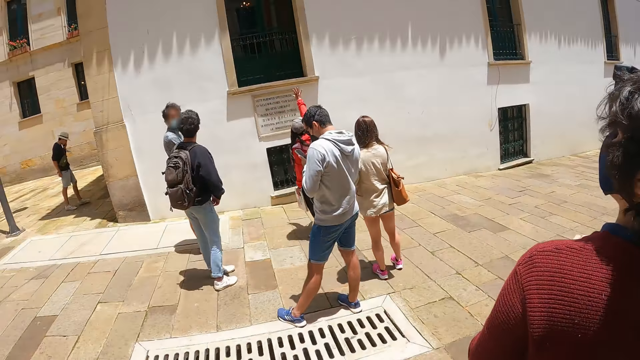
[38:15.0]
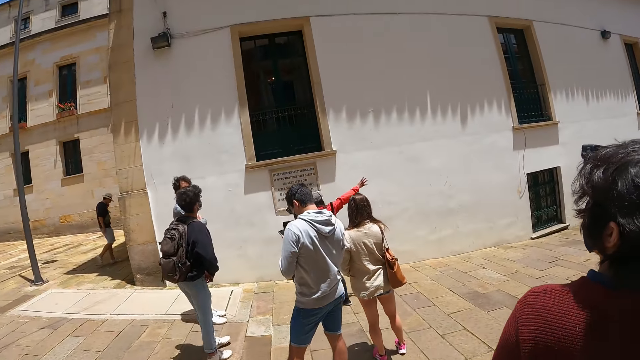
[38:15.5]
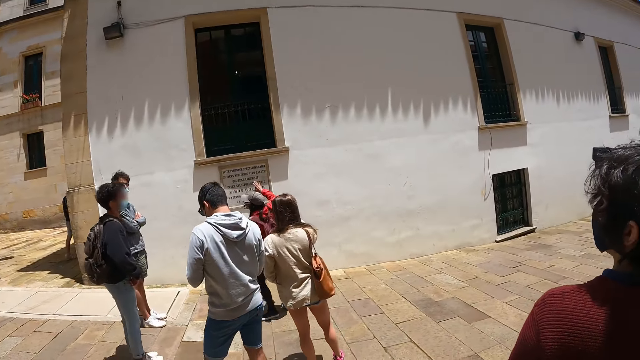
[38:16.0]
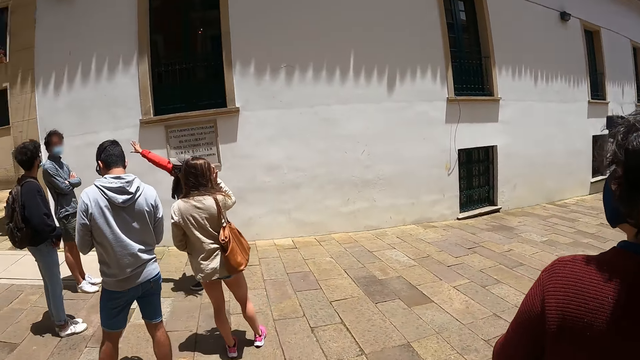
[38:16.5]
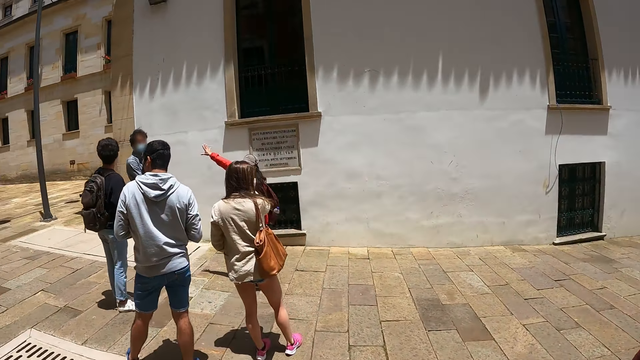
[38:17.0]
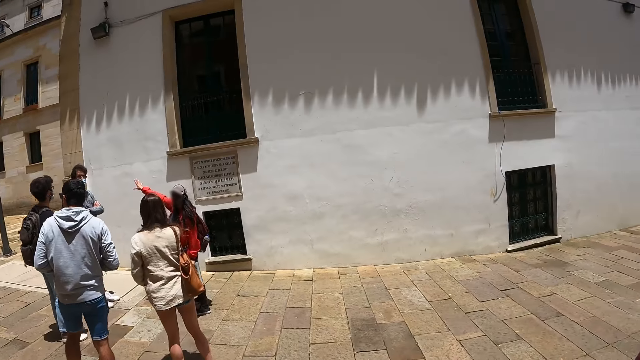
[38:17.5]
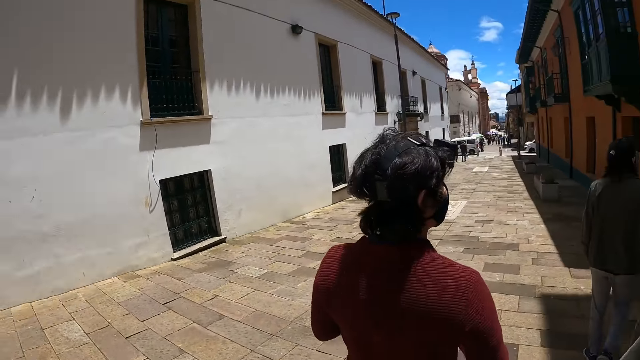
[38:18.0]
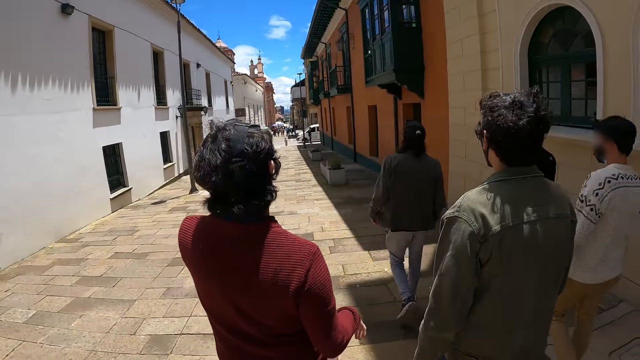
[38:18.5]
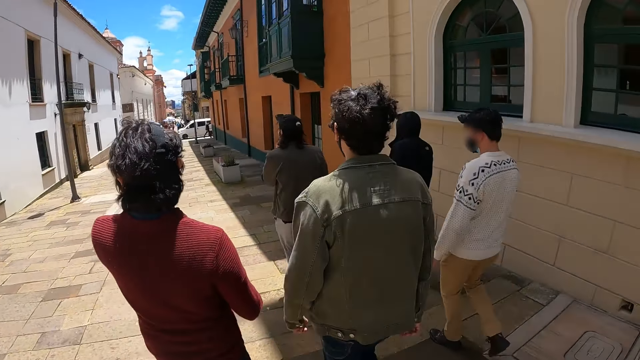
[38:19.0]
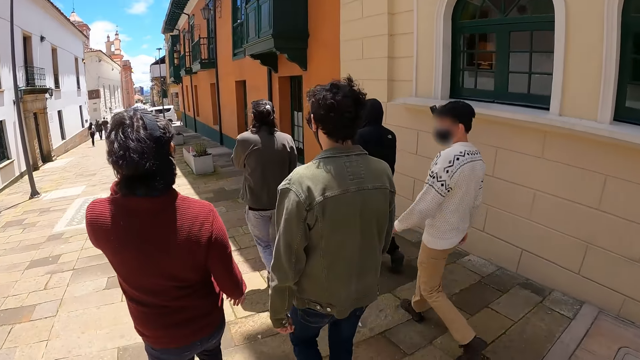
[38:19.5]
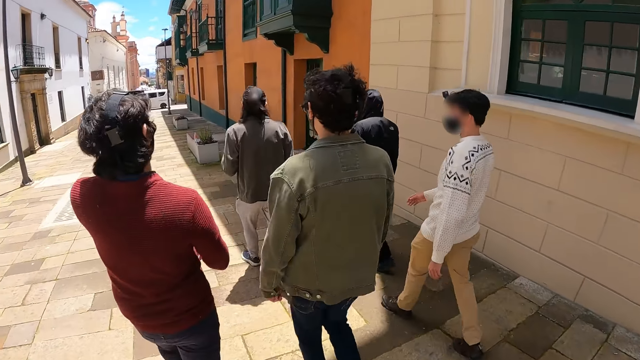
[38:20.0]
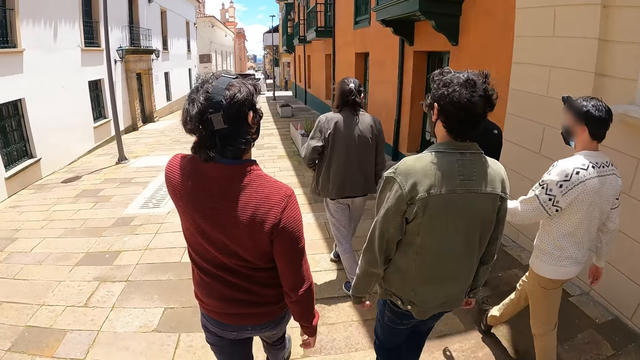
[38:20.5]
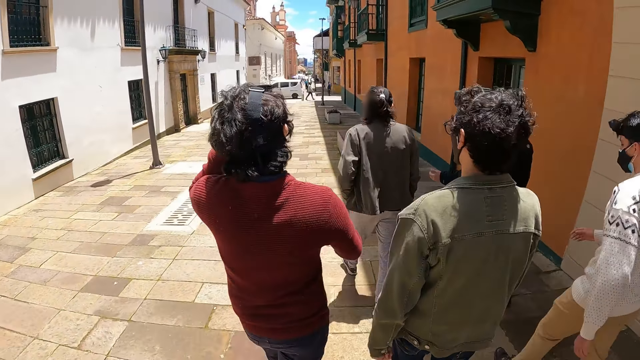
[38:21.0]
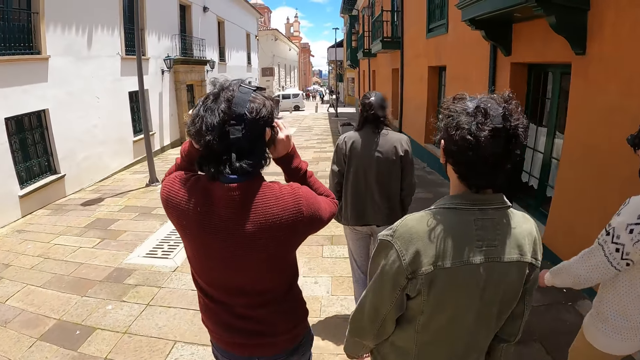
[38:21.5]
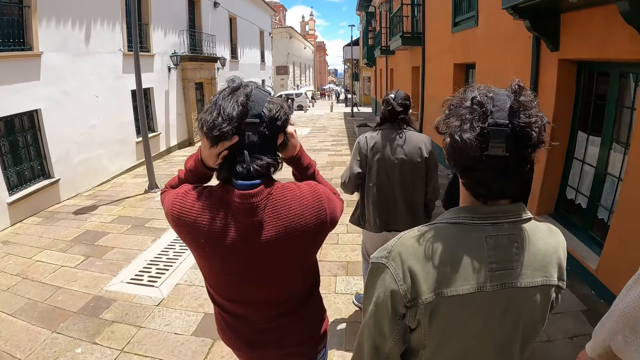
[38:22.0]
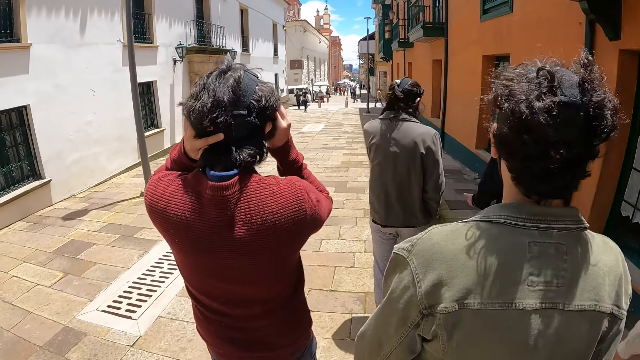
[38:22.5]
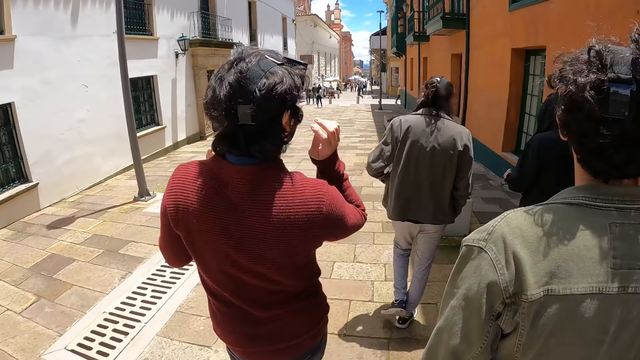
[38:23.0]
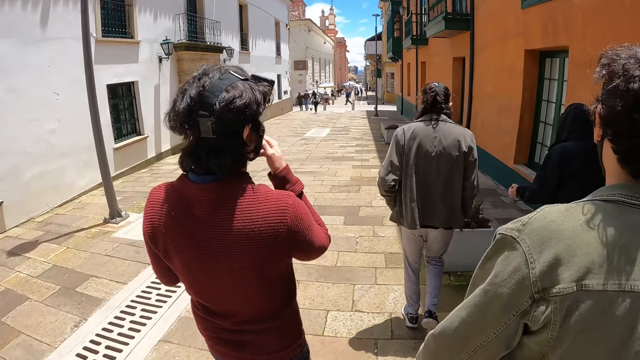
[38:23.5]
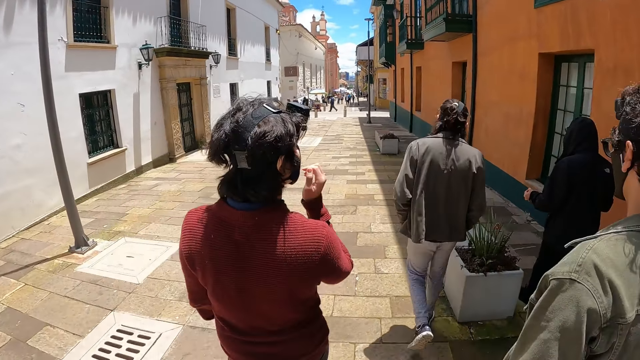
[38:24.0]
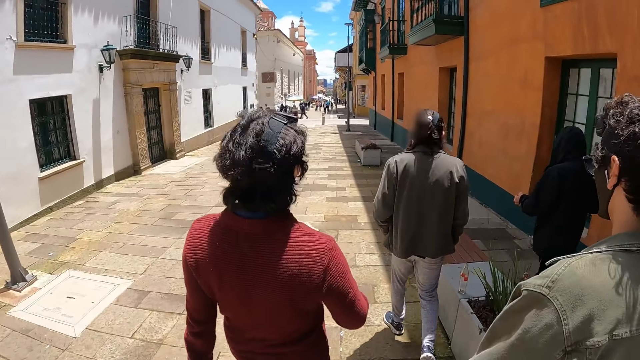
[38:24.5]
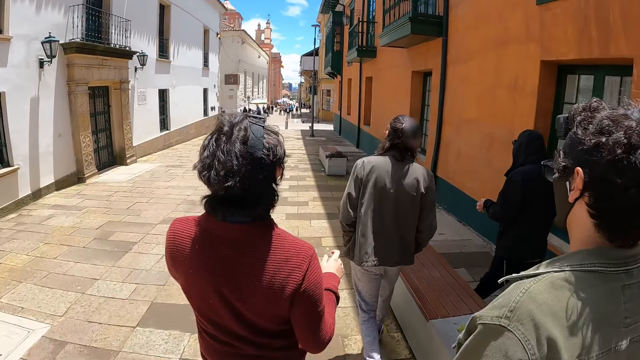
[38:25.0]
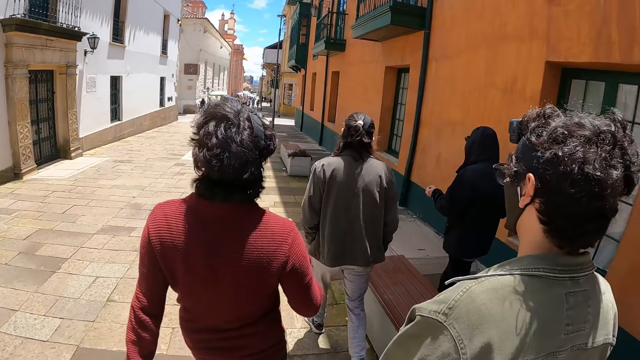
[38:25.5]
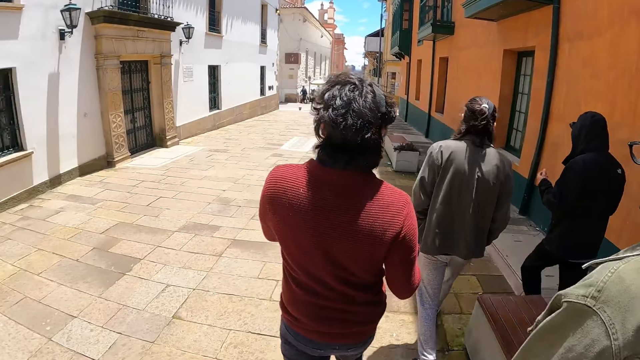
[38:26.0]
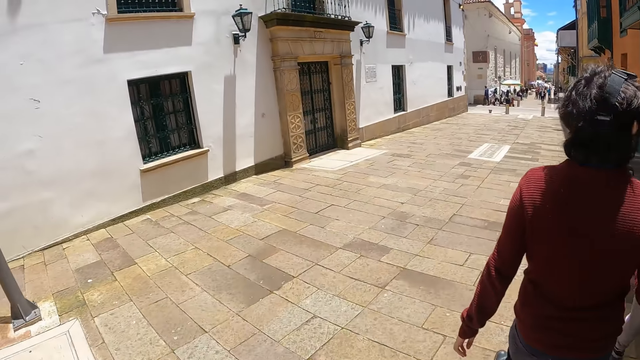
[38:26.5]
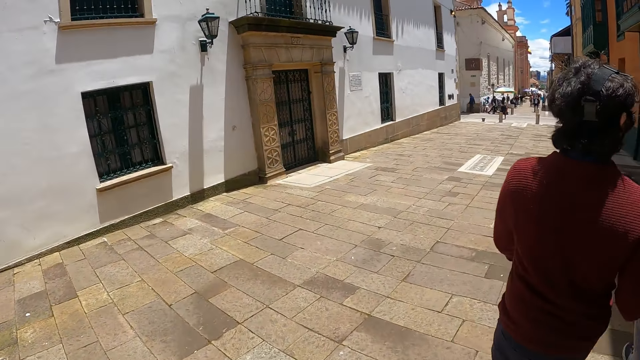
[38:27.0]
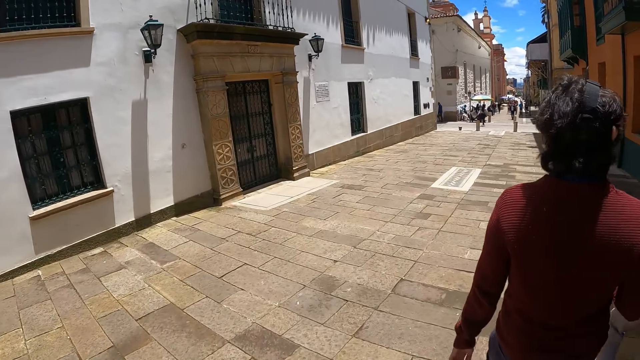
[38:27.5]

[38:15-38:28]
The camera wearer looks around the buildings. They walk along the street.

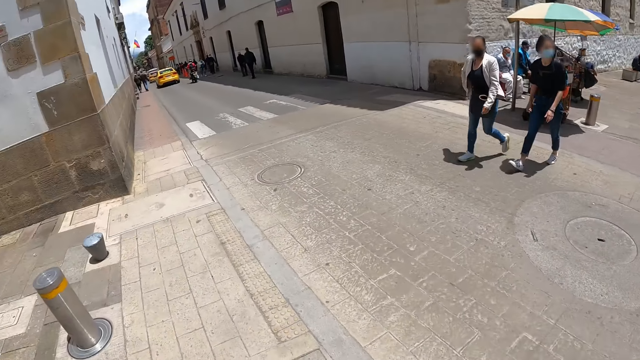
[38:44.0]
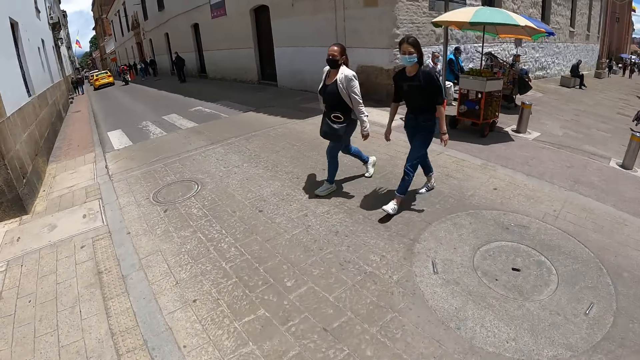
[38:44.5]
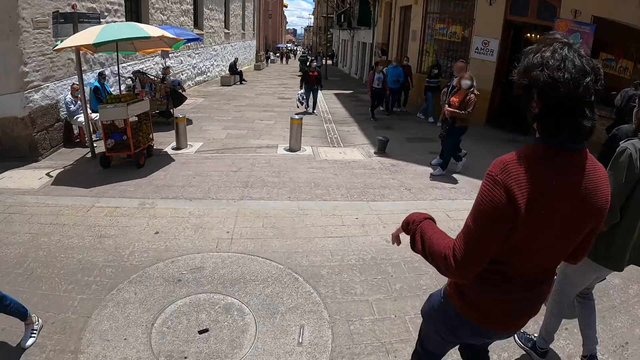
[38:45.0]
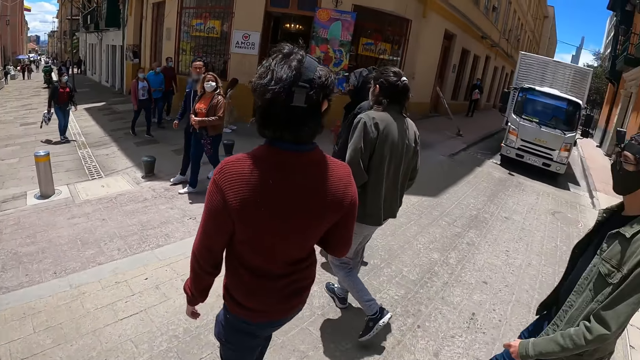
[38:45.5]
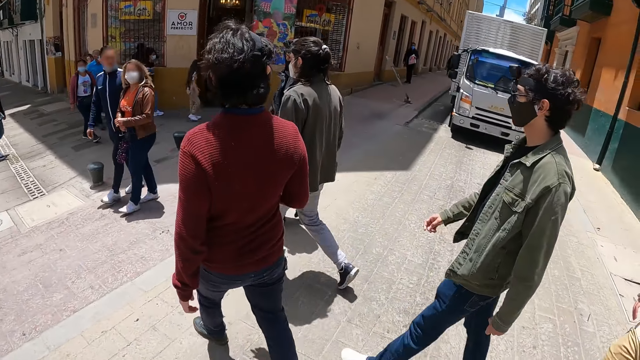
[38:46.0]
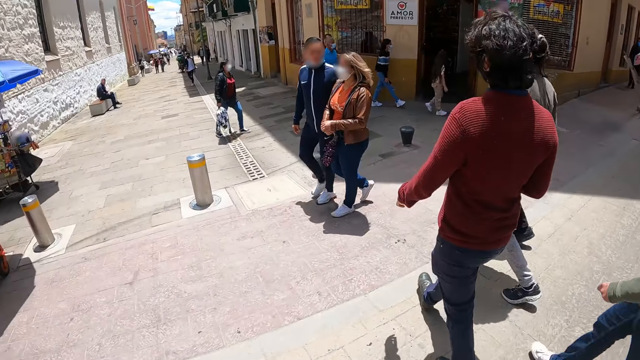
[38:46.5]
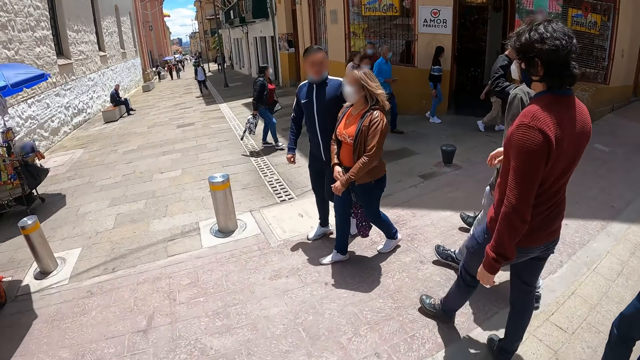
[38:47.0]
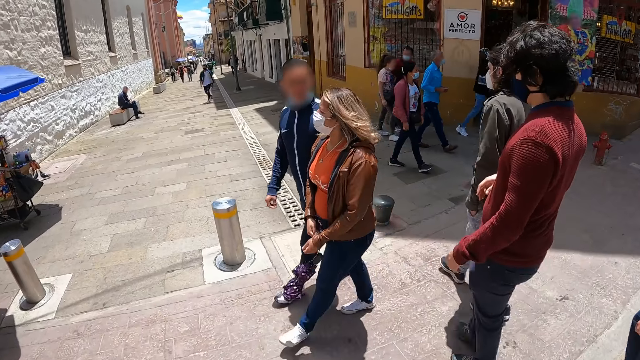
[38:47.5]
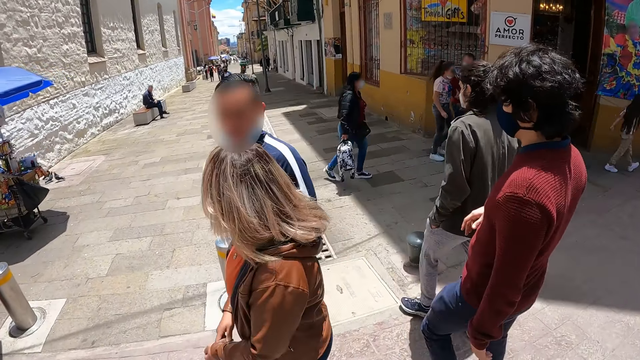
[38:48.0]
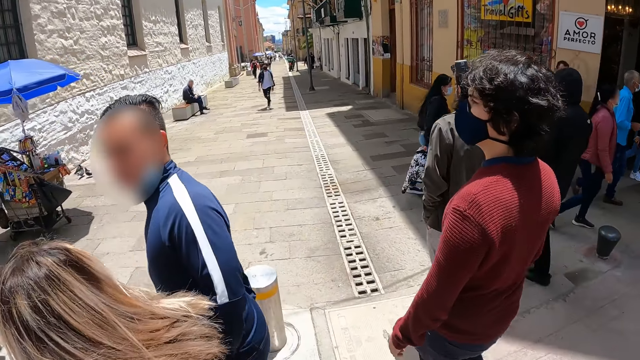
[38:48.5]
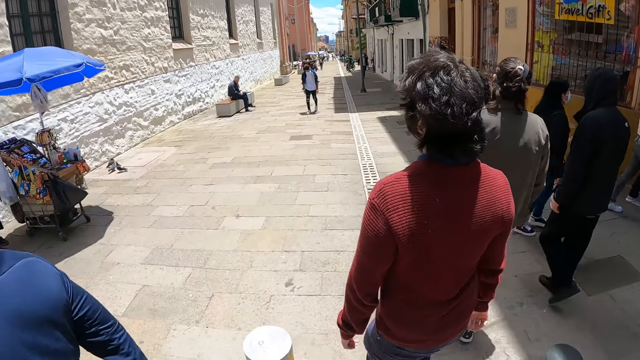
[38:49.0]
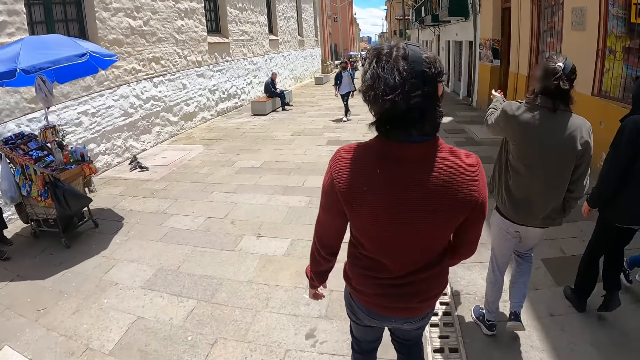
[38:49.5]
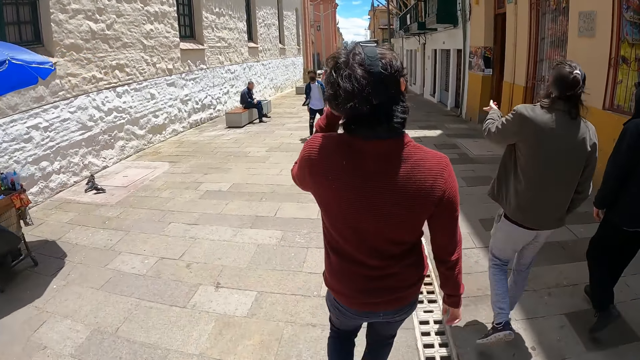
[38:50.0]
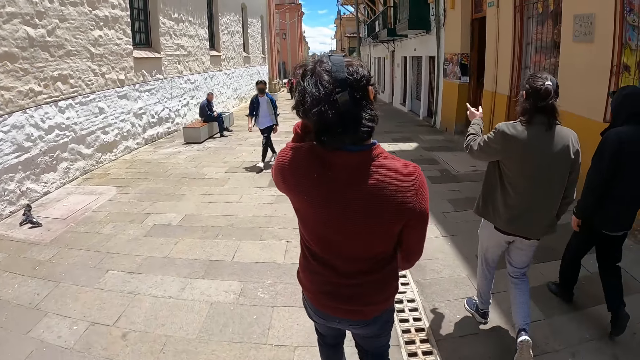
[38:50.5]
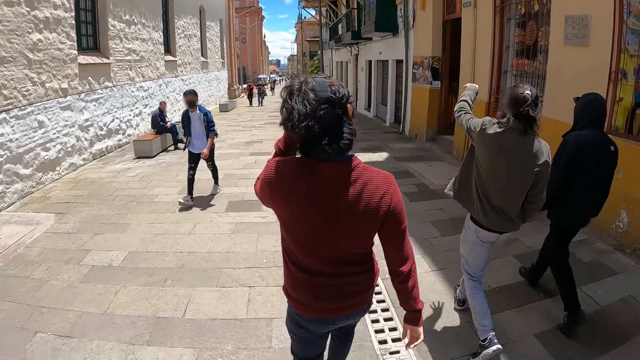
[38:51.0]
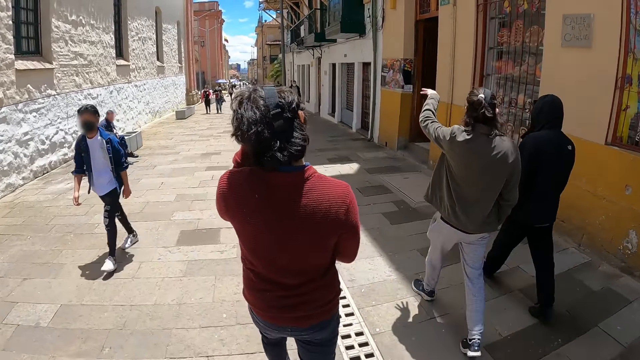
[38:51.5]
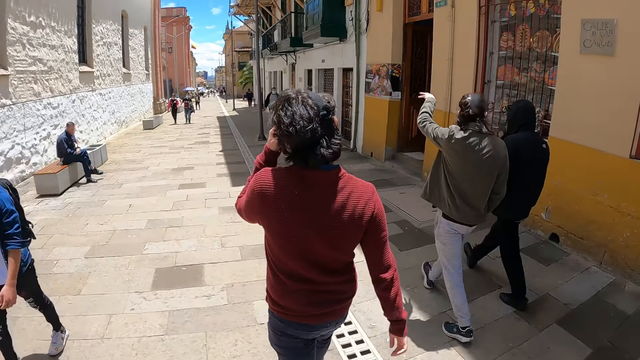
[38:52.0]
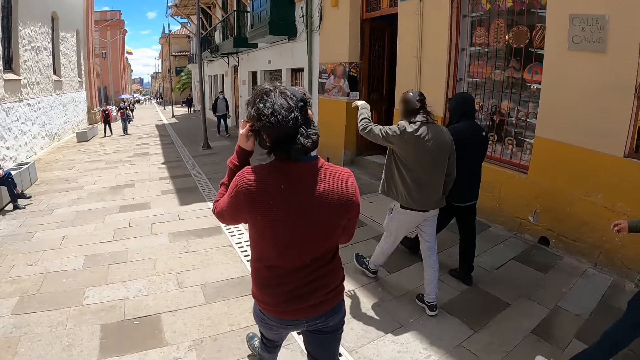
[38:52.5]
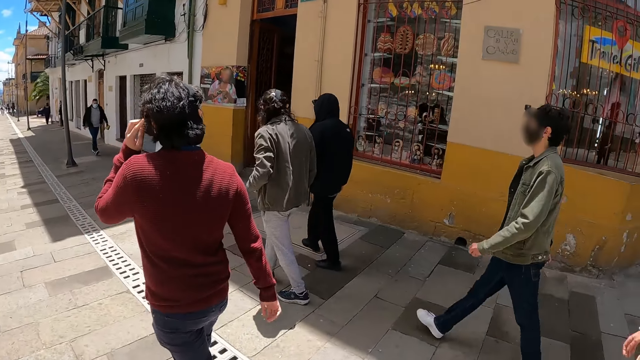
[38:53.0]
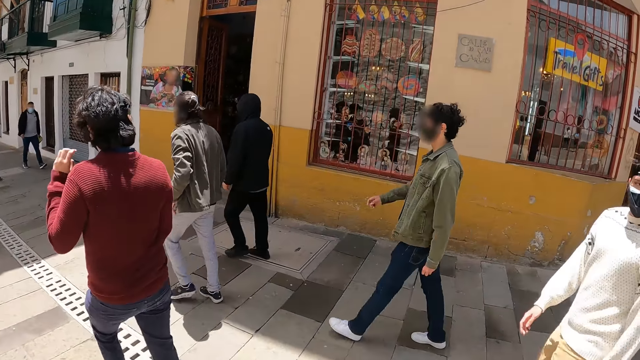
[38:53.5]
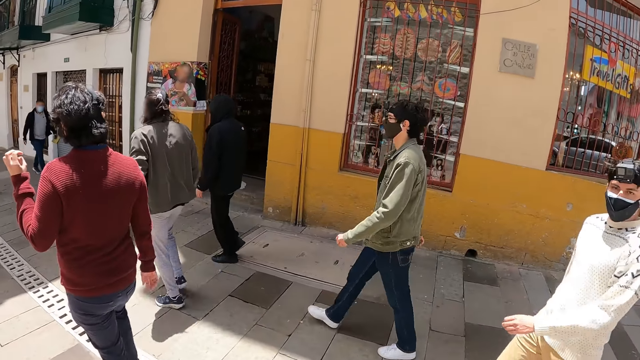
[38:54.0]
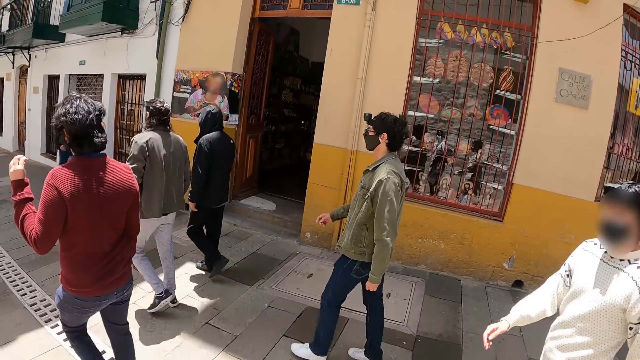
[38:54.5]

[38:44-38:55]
The camera wearer crosses the road. They walk along the street.
